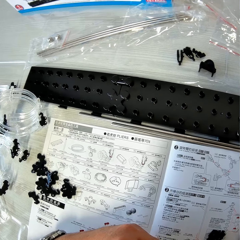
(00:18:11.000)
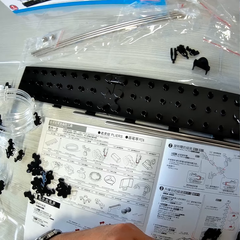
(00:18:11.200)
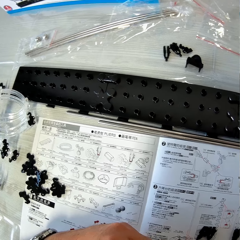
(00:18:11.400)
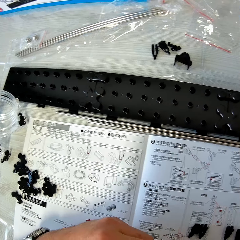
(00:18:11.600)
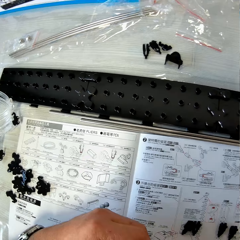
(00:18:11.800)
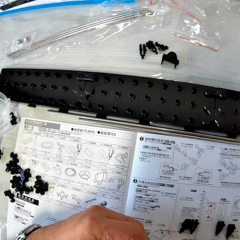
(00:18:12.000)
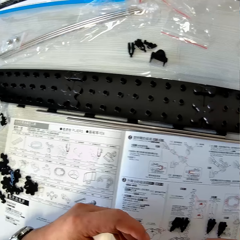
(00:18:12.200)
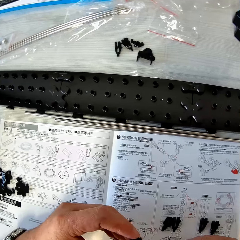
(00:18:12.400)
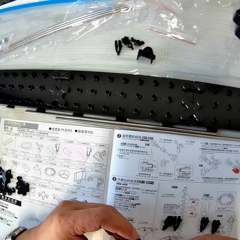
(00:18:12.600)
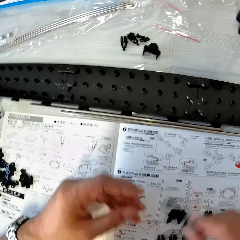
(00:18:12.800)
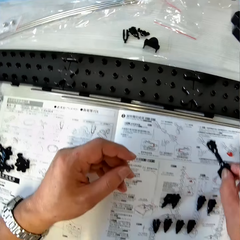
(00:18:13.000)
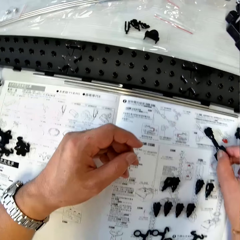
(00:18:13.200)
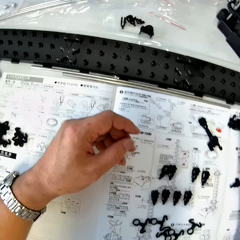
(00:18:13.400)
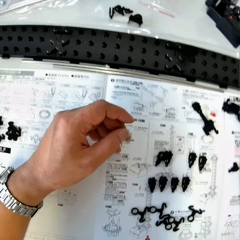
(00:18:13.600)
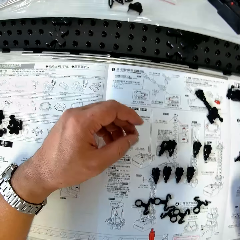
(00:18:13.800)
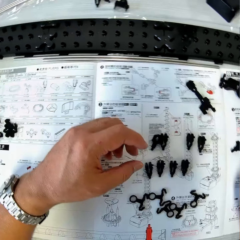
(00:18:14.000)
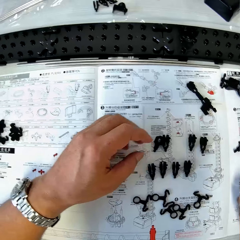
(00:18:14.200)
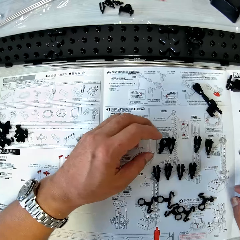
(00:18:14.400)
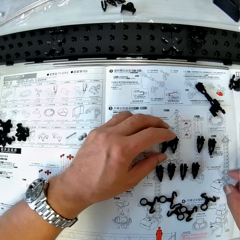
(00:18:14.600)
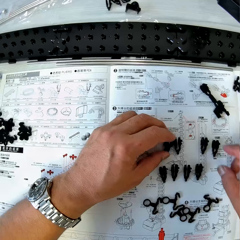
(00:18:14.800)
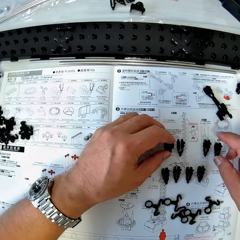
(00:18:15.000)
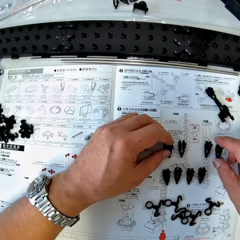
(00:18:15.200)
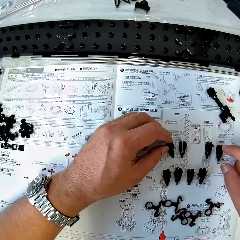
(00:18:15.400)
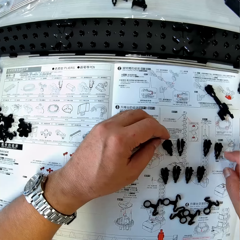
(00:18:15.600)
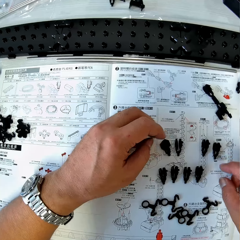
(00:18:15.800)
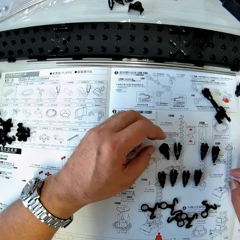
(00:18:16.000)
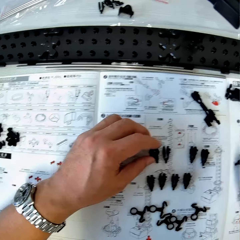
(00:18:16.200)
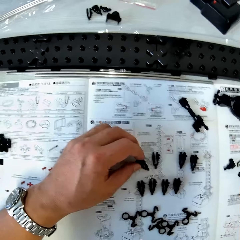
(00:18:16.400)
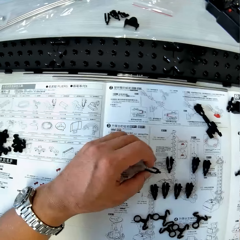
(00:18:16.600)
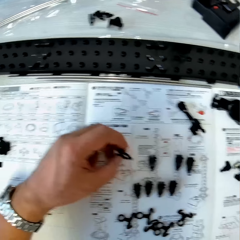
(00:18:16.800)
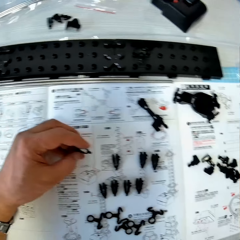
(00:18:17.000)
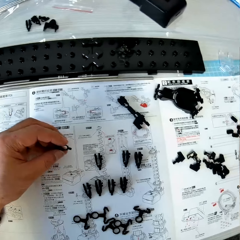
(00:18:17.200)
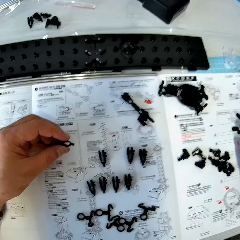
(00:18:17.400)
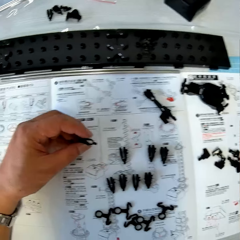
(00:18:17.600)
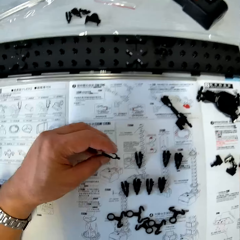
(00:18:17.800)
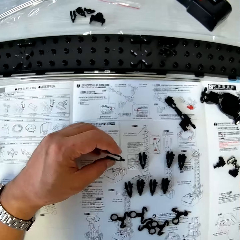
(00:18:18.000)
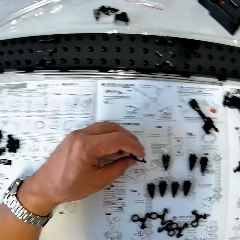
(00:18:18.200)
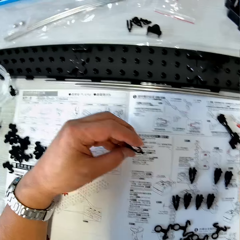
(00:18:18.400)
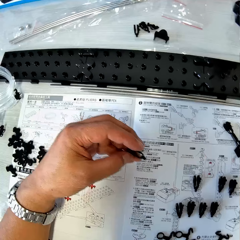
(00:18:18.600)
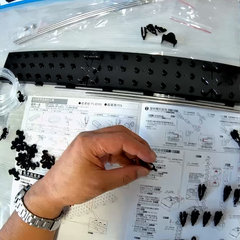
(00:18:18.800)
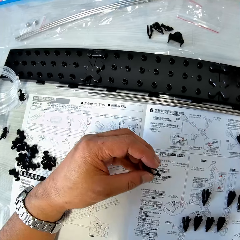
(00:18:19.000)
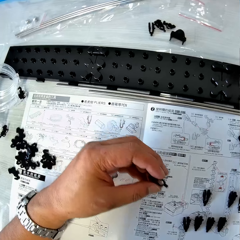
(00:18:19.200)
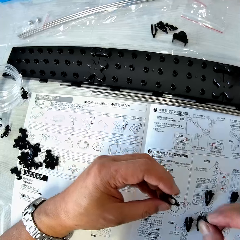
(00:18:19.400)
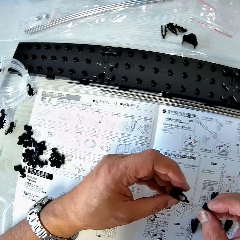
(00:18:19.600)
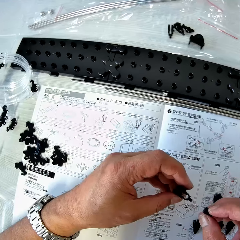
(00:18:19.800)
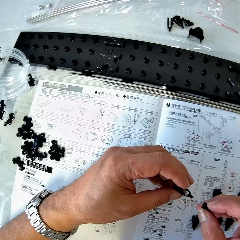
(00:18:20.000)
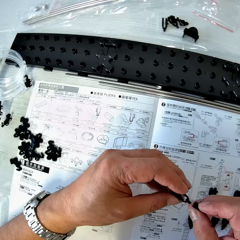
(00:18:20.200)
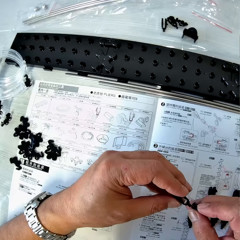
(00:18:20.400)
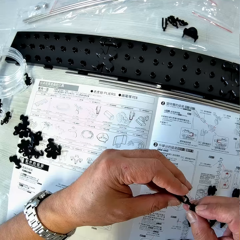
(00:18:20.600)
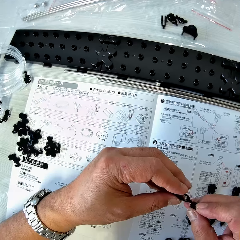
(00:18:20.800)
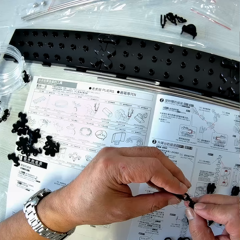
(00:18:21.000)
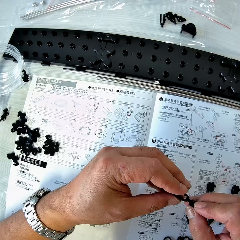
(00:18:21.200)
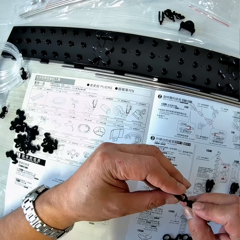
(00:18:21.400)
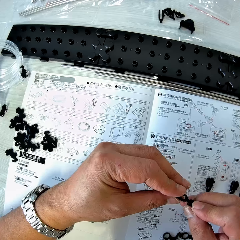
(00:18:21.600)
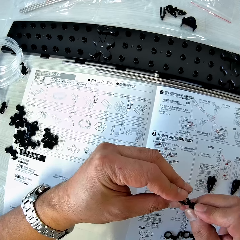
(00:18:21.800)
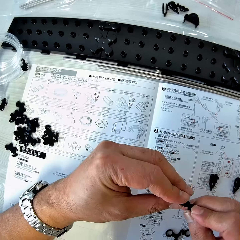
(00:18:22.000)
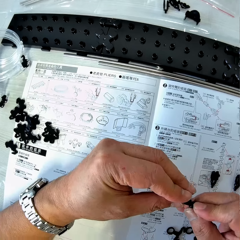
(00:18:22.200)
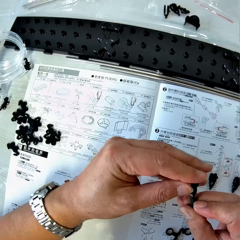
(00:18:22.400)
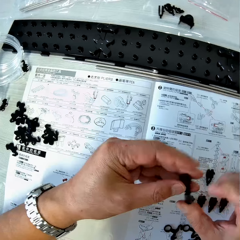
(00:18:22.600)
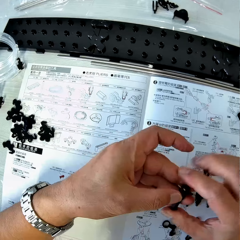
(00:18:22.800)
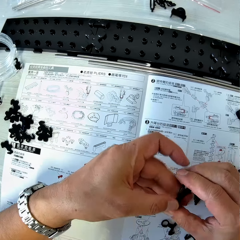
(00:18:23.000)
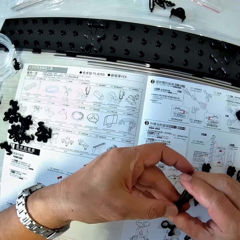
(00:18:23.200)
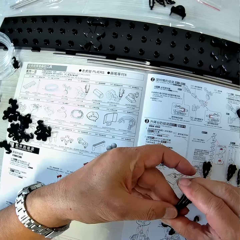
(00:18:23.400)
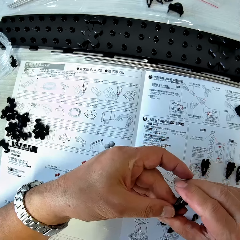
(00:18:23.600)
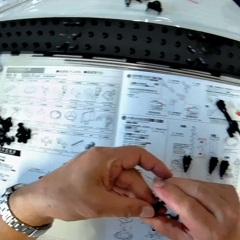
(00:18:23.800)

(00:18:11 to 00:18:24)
The camera wearer drops the coupled arm holder with the arm piece, arm sheath and arm wrench on the table. He picks up the arm holder from the table. He picks up an arm sheath from the table with his right hand. He fixes the arm sheath to the arm holder.

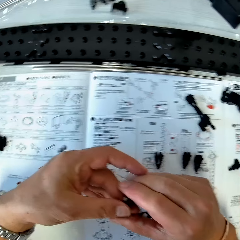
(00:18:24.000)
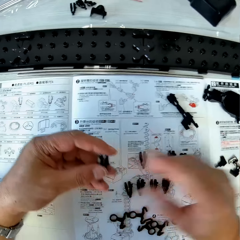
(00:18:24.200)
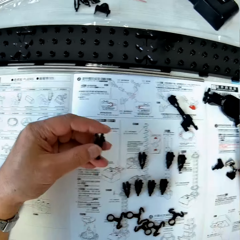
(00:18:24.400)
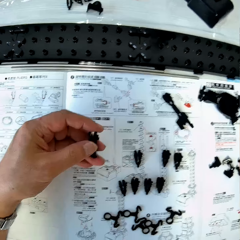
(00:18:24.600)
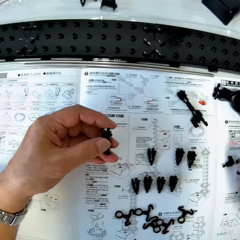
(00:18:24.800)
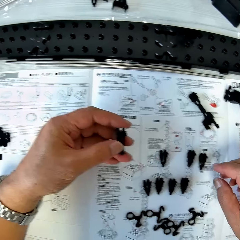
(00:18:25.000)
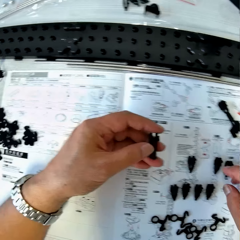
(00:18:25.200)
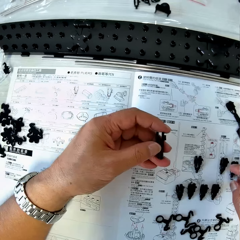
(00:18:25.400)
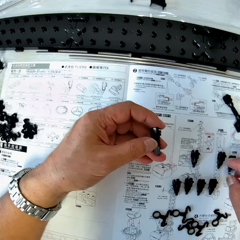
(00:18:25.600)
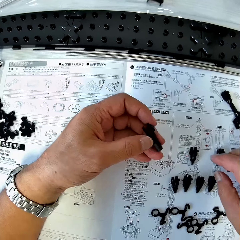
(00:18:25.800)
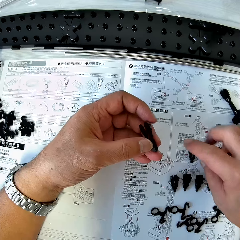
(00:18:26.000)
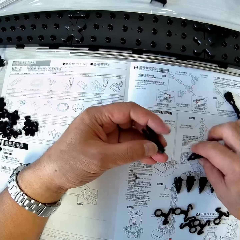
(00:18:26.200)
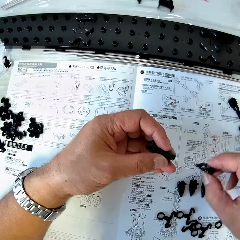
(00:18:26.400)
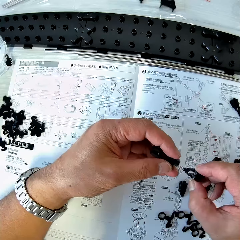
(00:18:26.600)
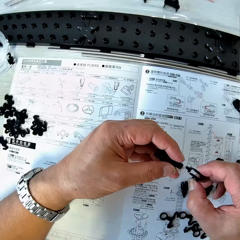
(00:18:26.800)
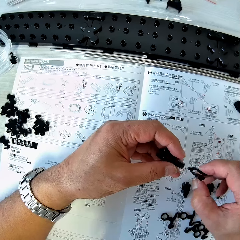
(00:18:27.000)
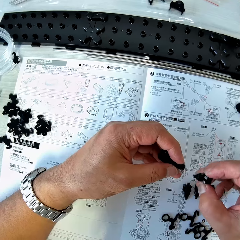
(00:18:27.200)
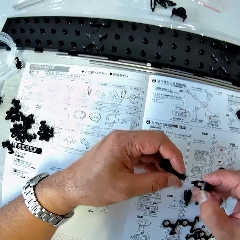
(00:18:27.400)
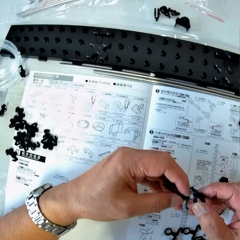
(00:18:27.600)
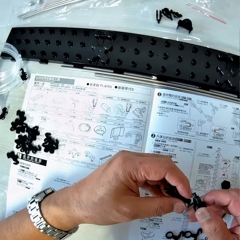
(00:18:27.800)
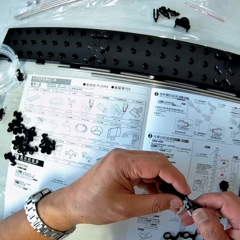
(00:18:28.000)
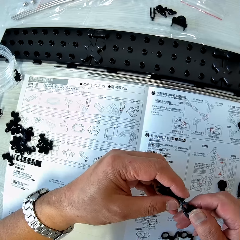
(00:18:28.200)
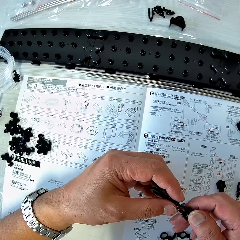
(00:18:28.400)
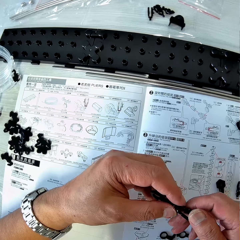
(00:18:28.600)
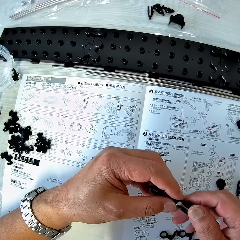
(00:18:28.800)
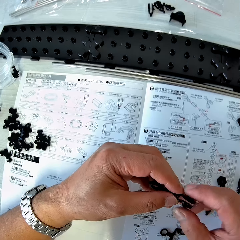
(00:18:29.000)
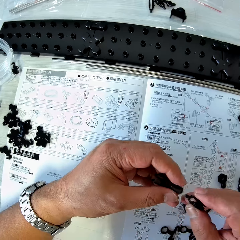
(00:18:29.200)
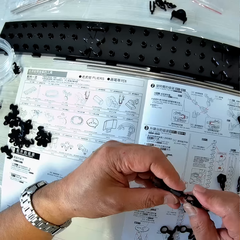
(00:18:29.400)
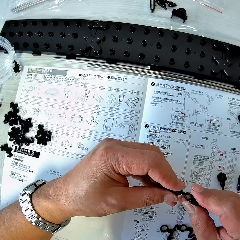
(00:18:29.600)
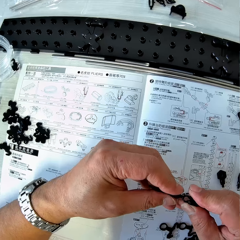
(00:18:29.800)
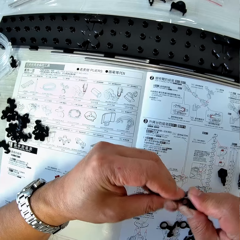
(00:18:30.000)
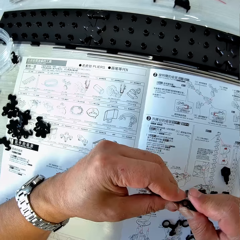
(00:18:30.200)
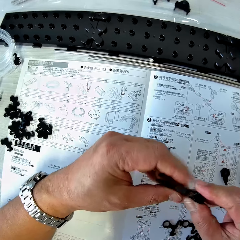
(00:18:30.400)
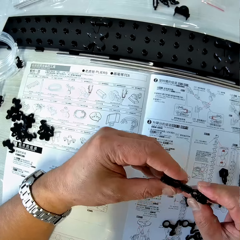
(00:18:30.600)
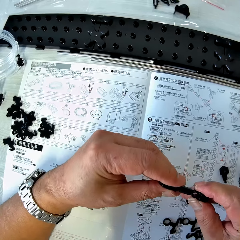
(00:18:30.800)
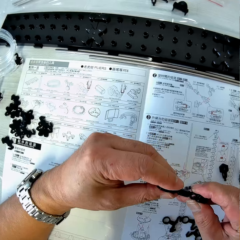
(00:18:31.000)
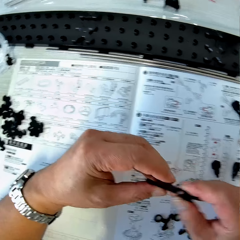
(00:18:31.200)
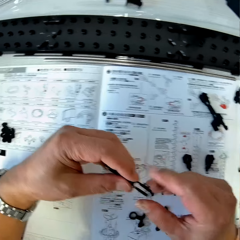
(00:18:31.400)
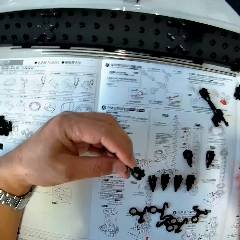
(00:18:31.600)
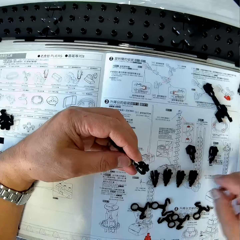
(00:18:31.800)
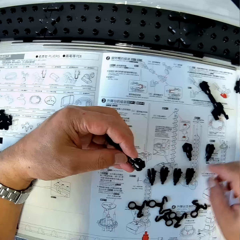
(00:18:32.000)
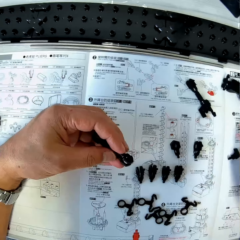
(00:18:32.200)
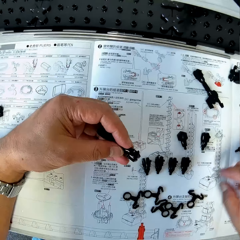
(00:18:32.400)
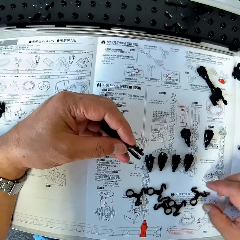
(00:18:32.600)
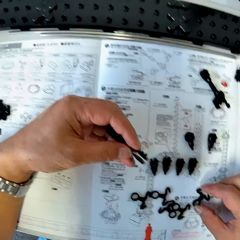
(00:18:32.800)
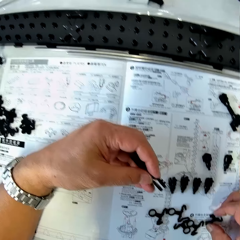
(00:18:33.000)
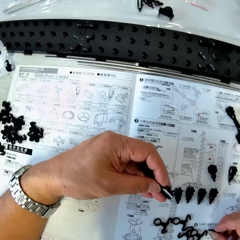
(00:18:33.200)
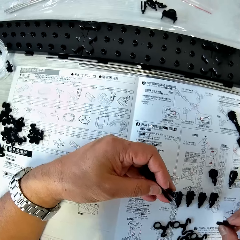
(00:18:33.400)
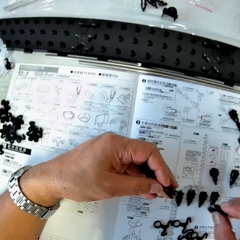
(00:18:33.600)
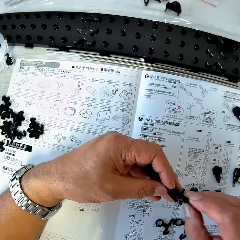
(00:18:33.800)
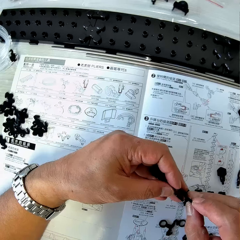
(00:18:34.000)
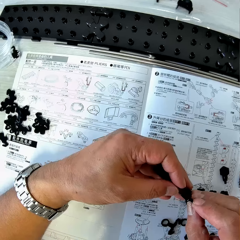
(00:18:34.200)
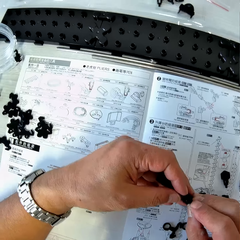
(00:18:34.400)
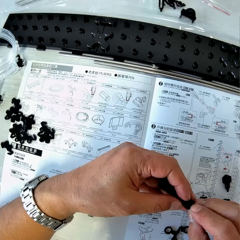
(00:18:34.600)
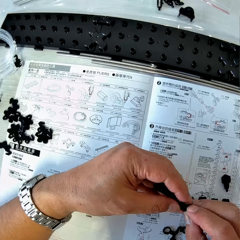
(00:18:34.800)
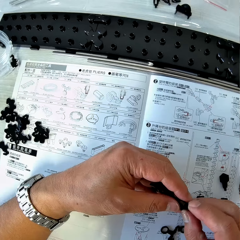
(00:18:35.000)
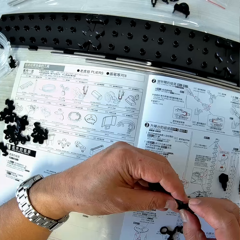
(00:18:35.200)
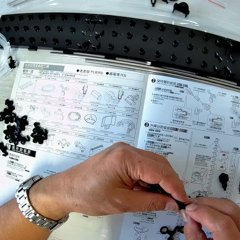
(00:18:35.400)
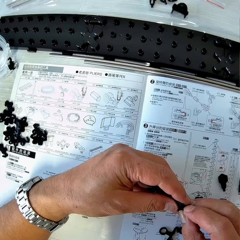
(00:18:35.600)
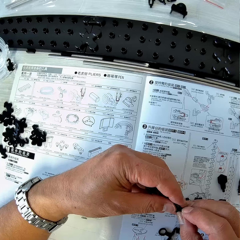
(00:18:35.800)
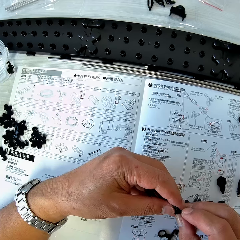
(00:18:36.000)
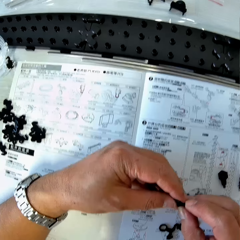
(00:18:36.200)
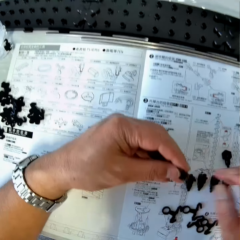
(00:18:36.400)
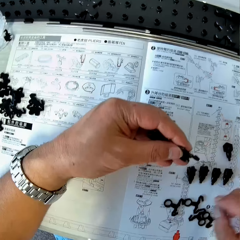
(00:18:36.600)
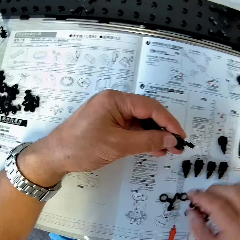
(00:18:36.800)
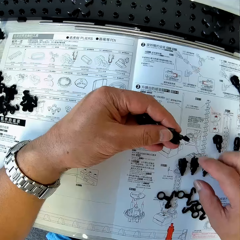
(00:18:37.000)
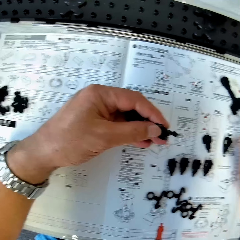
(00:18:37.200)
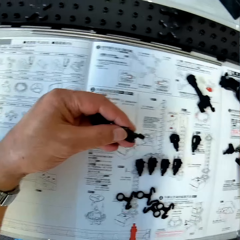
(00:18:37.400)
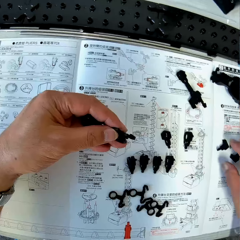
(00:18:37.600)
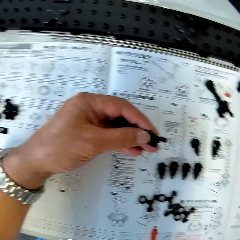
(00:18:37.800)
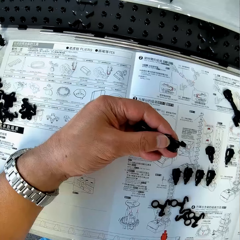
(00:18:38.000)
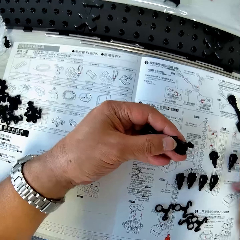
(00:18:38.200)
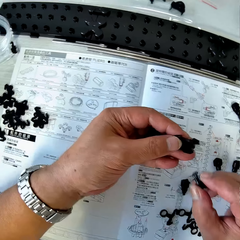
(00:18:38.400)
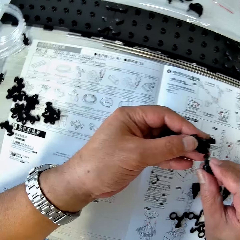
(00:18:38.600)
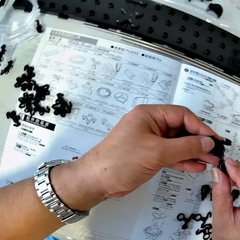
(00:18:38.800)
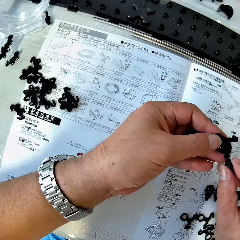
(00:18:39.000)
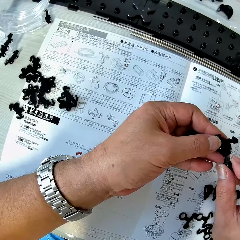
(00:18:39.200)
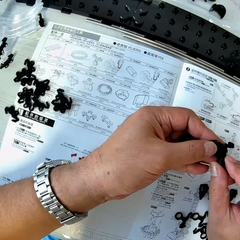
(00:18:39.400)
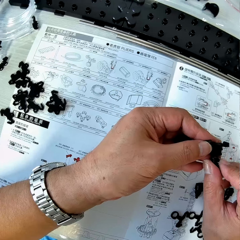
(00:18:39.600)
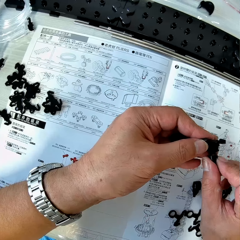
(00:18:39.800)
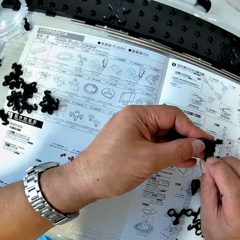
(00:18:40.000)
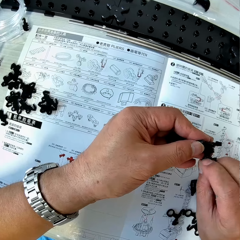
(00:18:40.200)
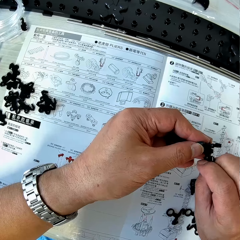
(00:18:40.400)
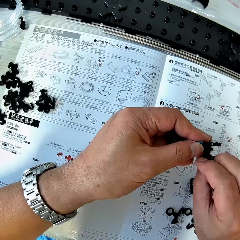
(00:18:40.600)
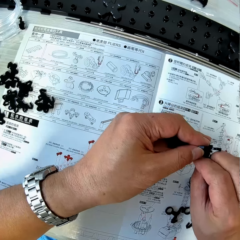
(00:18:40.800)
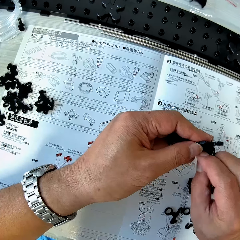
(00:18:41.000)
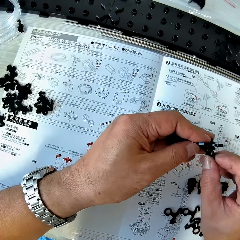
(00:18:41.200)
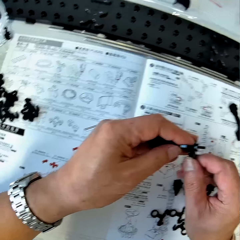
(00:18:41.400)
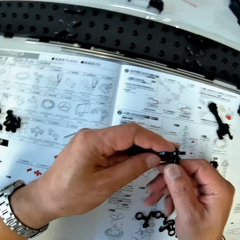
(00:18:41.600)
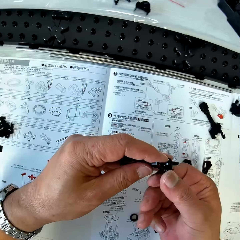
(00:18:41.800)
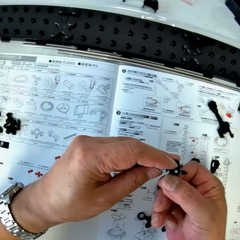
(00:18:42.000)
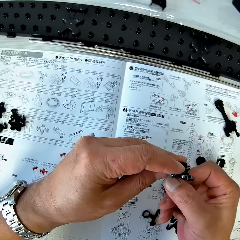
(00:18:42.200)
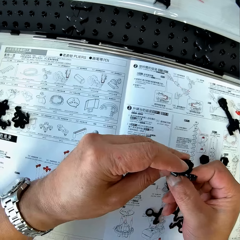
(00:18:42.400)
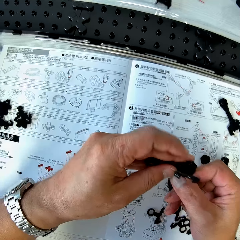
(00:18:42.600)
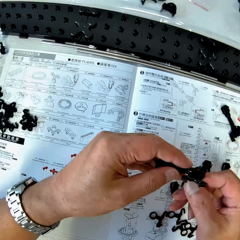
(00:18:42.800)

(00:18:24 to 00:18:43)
The camera wearer picks up an arm holder from the table with his right hand. He fixes the arm holder to the arm sheath. He picks up an arm piece from the table. He fixes the arm piece to the arm holder. He picks up an arm wrench from the table. He fixes the arm wrench to the arm holder.
